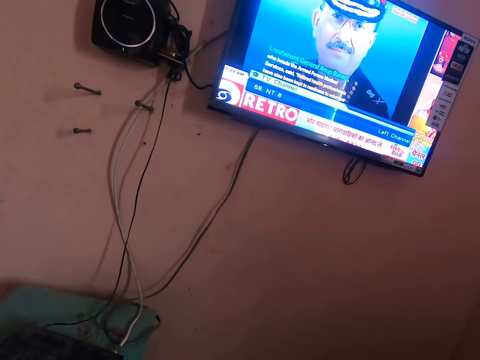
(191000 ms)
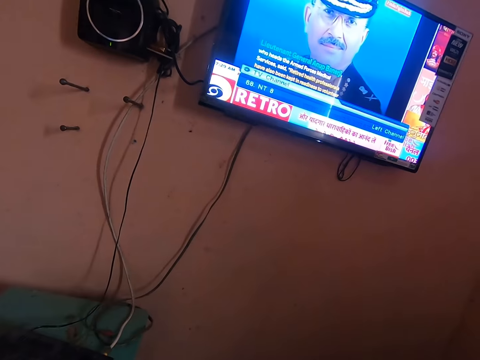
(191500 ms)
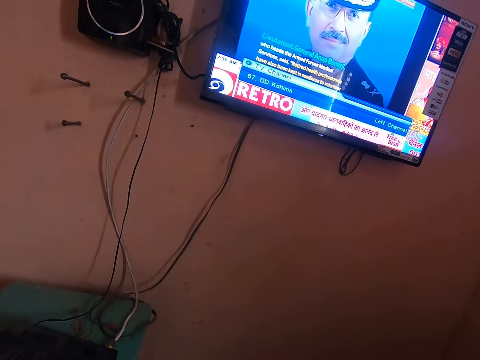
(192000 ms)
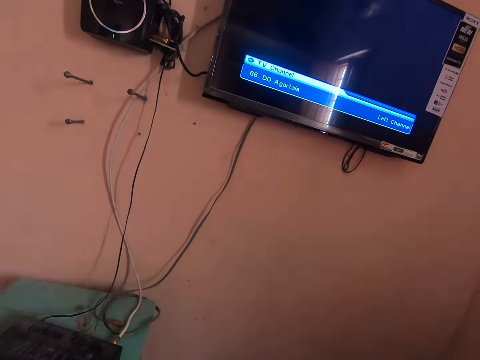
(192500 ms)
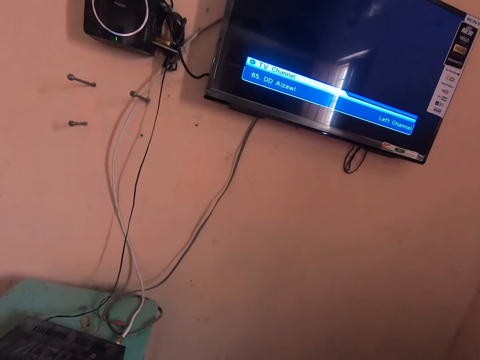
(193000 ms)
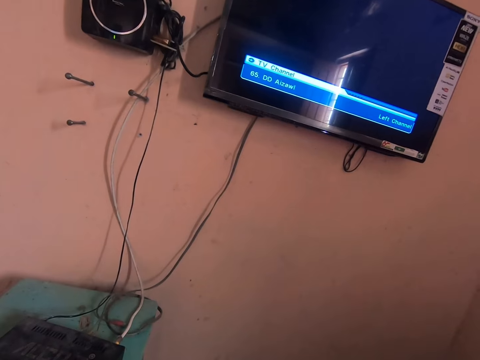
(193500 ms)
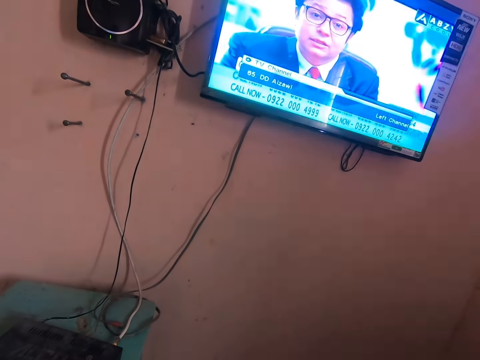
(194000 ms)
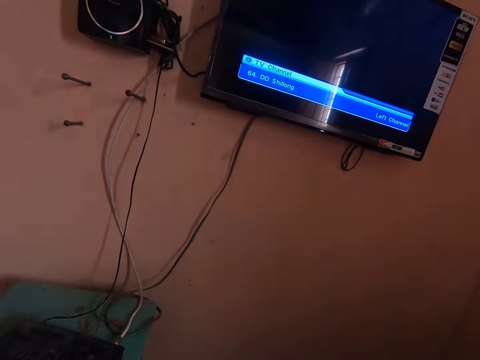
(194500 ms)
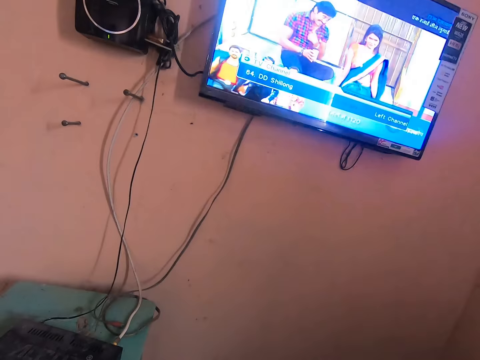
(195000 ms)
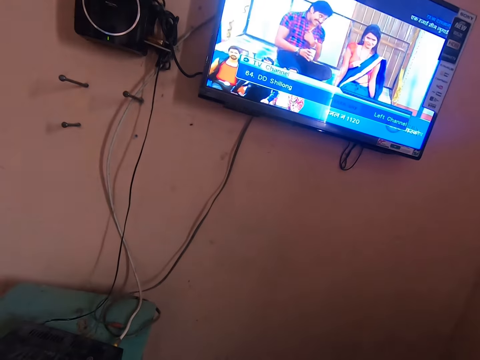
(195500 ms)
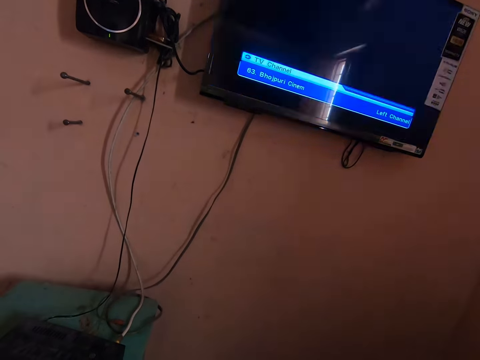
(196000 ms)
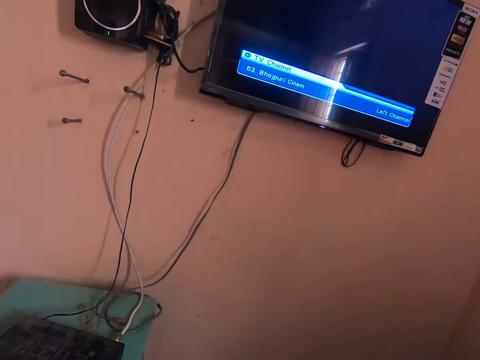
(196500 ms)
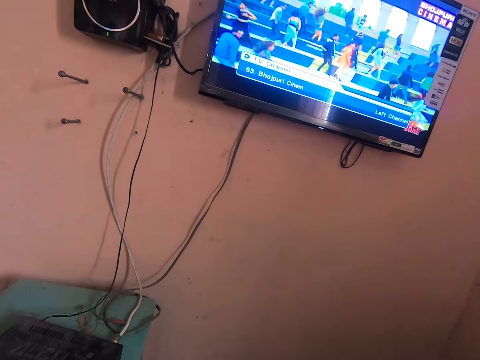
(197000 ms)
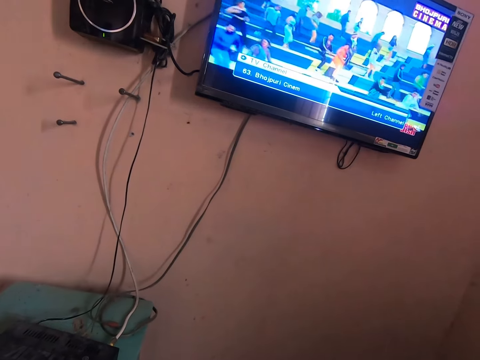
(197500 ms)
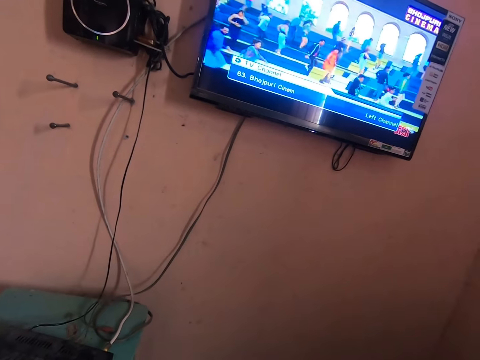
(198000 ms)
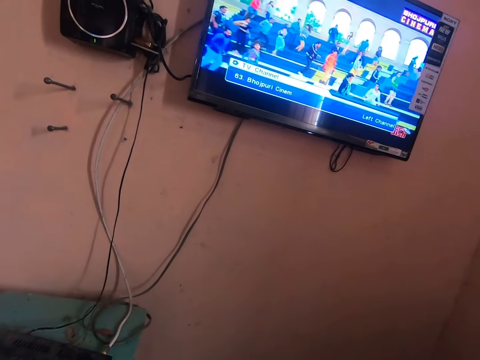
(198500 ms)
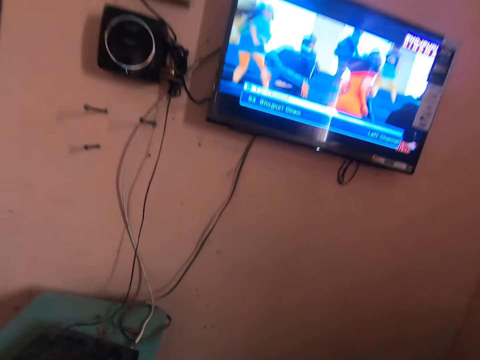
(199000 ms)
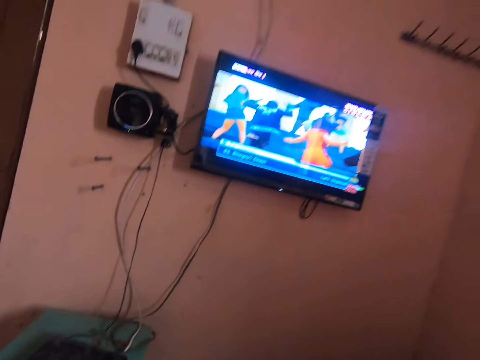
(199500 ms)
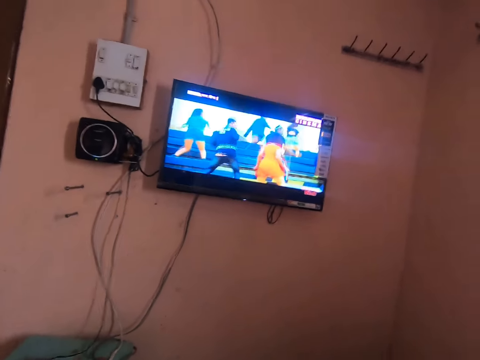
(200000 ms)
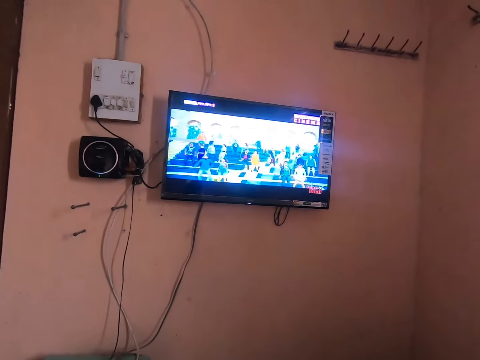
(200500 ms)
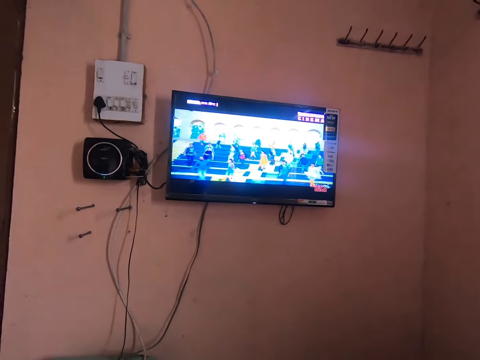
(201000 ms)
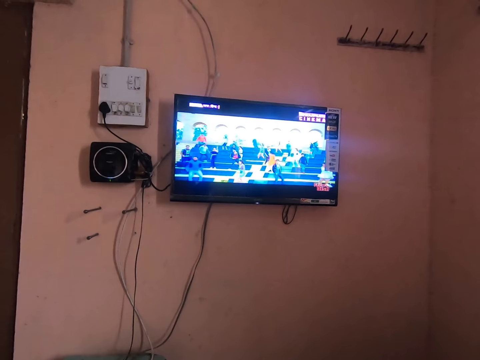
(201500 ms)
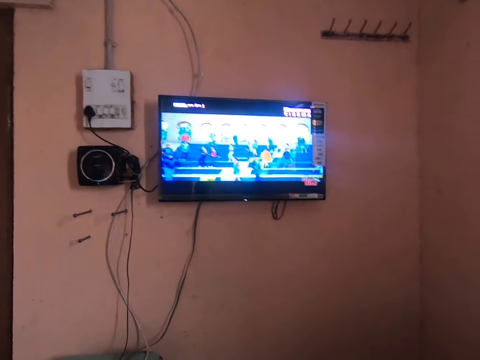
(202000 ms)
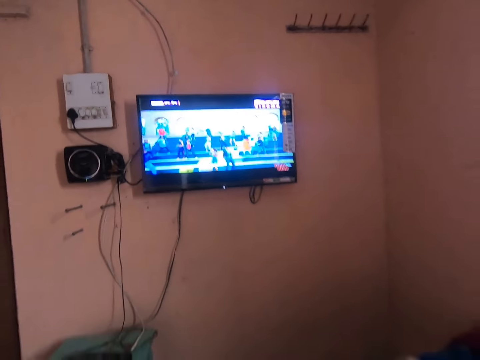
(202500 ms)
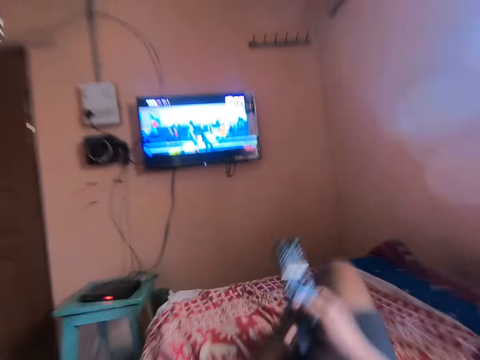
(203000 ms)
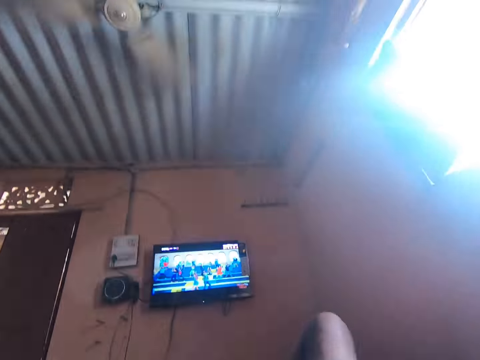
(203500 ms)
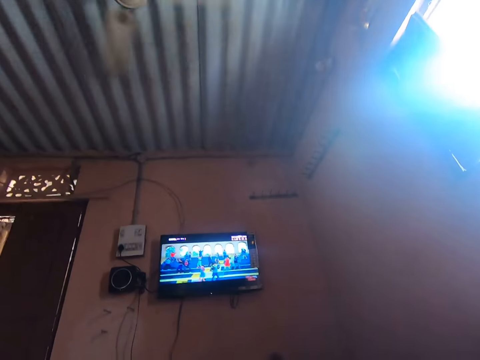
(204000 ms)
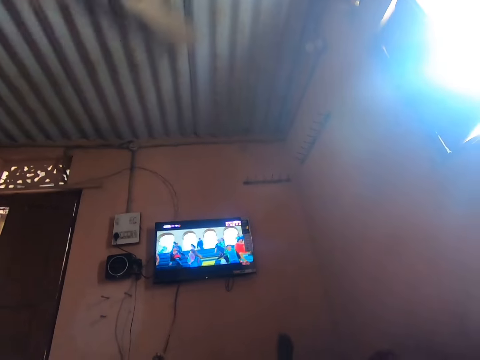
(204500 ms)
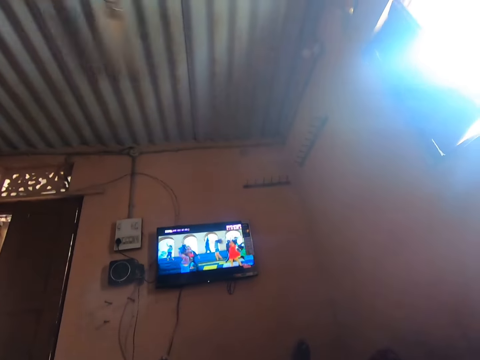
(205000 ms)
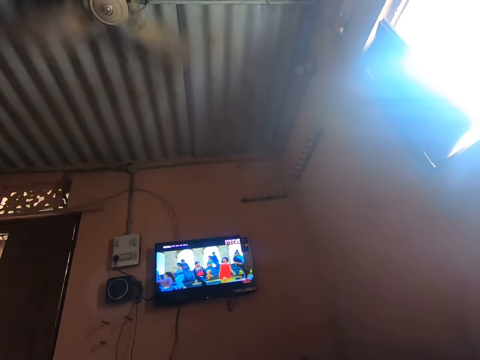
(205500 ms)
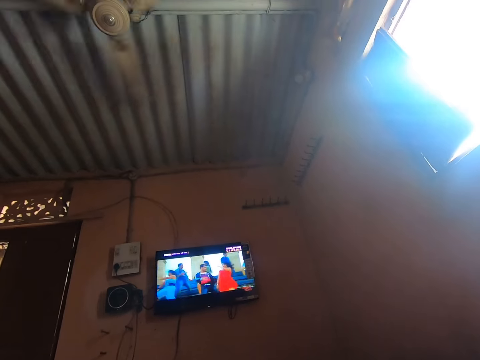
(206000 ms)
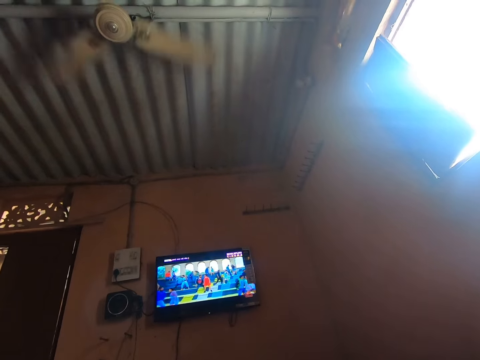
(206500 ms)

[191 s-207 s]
The camera wearer moves back to his original position. He removes his hand from the digital decoder. He watches television. He lies on the bed. He lowers his leg. He watches television.

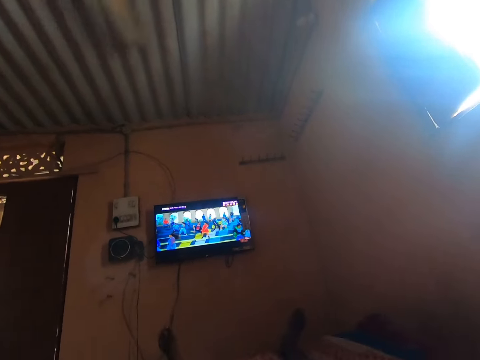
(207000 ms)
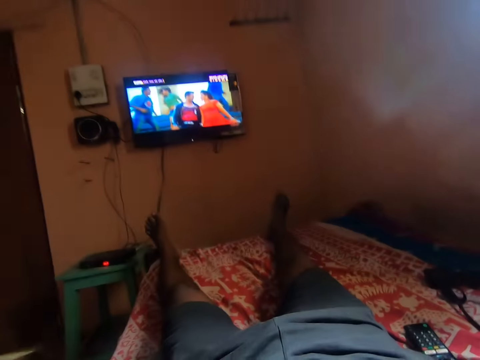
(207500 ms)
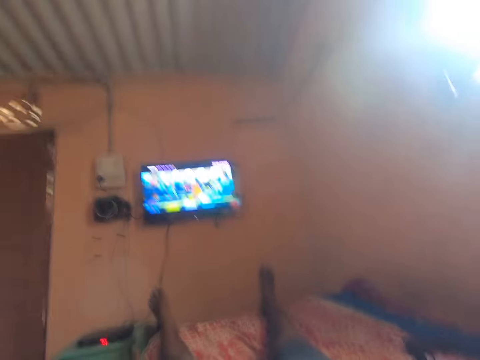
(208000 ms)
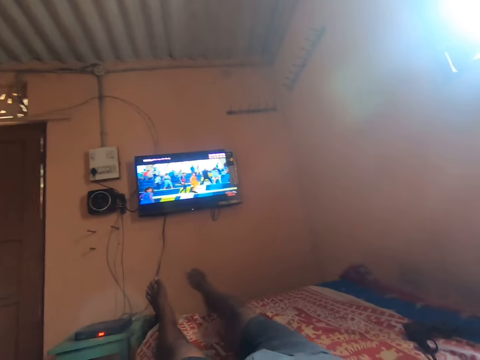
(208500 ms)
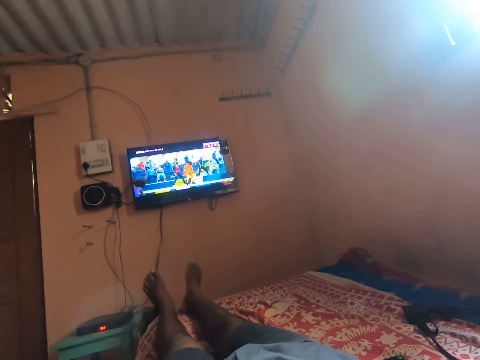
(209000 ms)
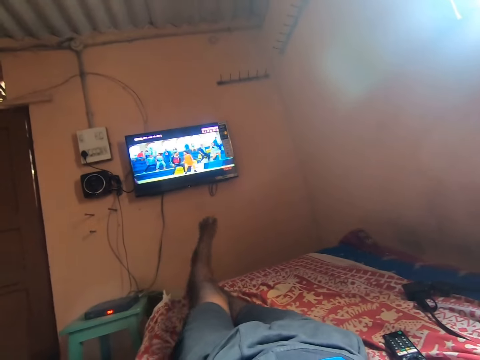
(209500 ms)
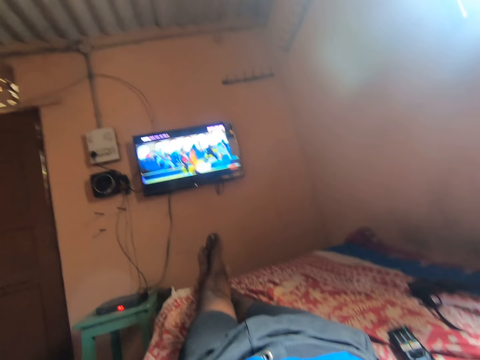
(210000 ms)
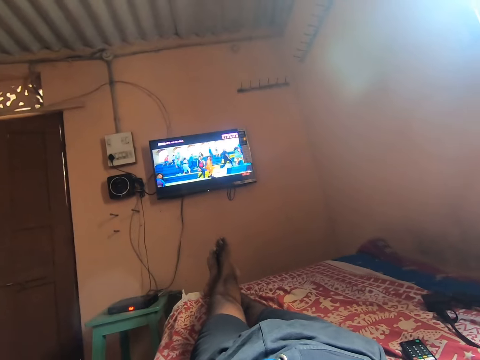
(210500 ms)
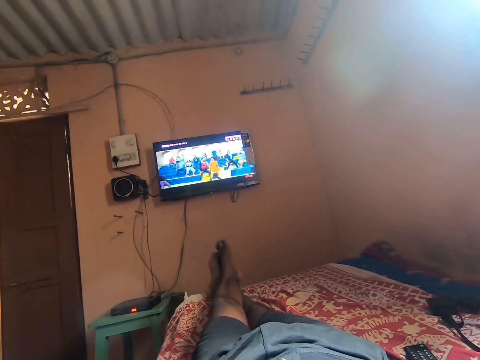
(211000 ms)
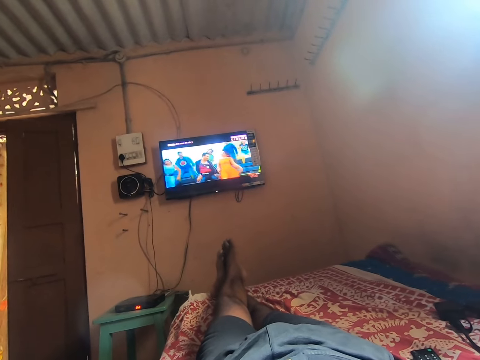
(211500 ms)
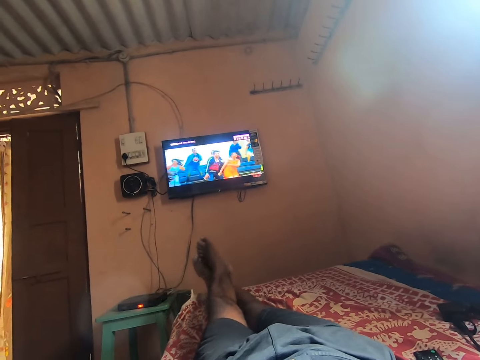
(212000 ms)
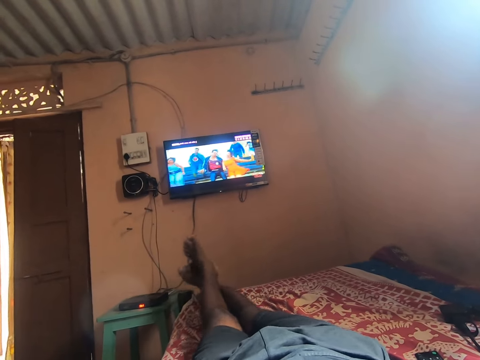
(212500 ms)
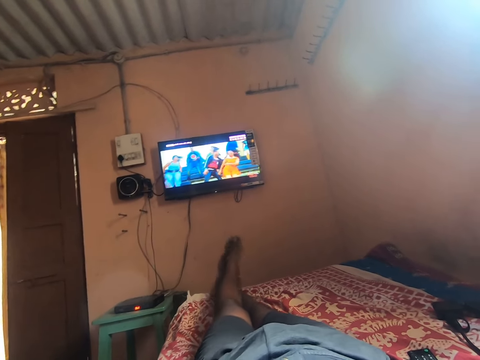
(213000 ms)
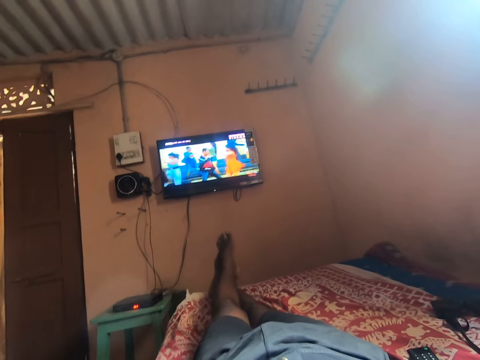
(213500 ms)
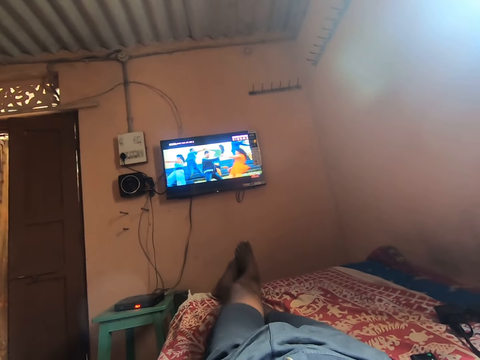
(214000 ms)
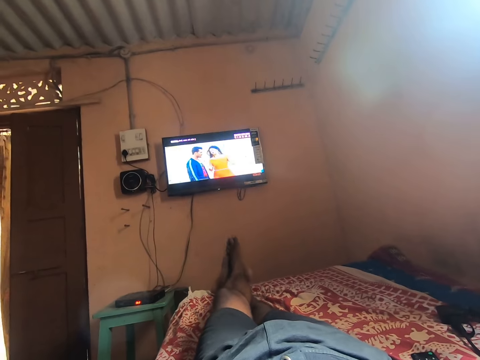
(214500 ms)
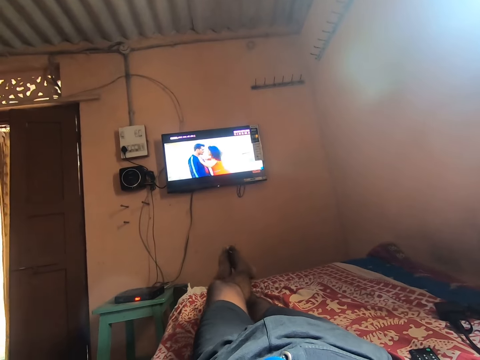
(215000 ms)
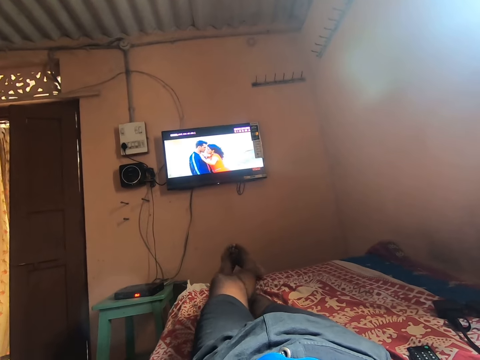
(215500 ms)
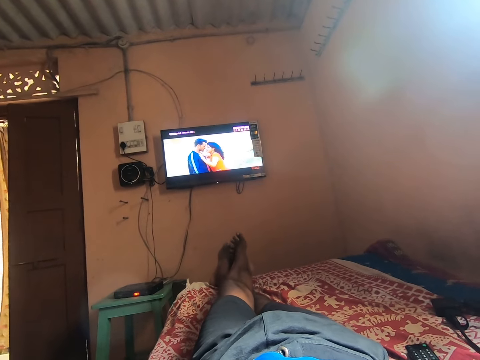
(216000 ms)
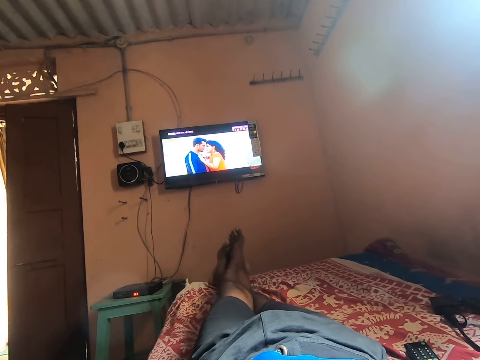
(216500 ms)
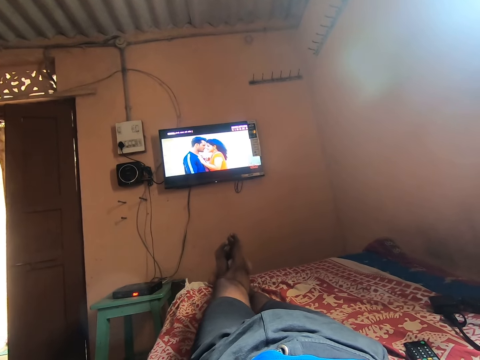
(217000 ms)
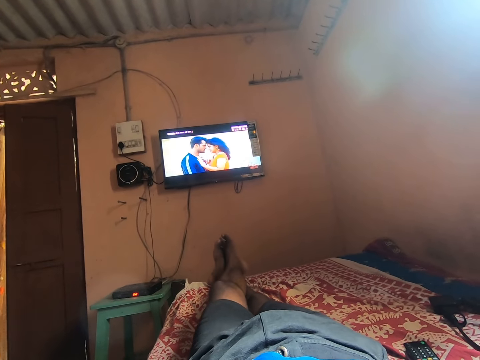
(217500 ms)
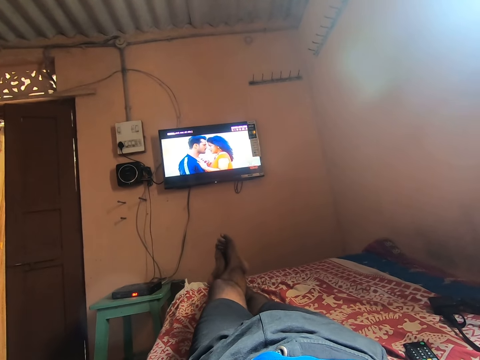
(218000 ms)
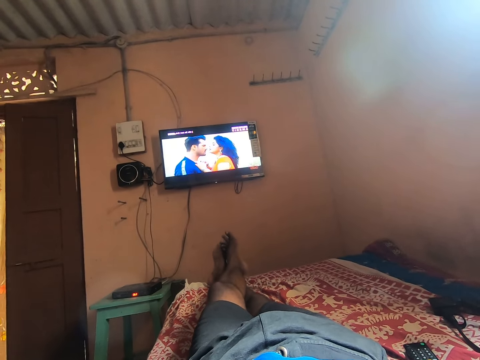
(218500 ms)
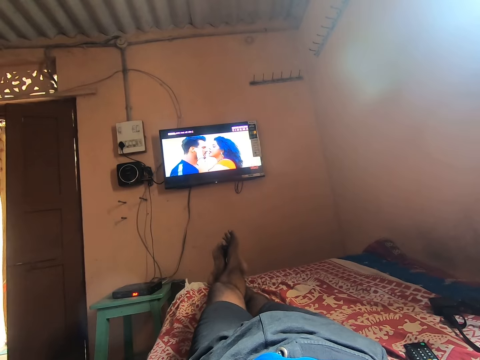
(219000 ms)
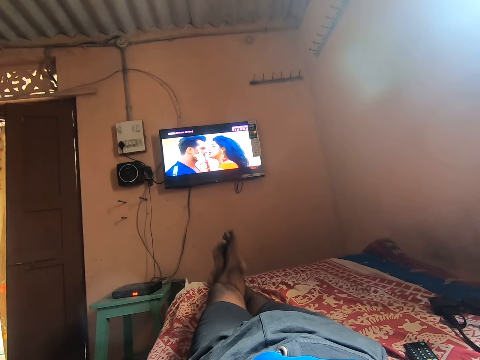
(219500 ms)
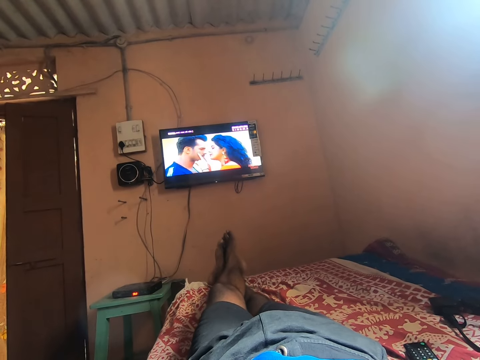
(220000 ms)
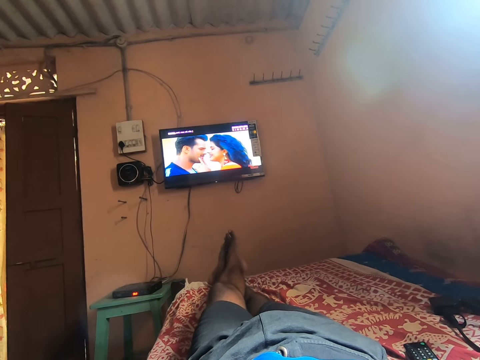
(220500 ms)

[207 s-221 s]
The camera wearer moves his leg towards his other leg. He crosses his legs. He watches television. He shakes his legs. He watches television. He rubs his feet together.
